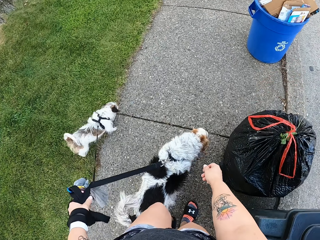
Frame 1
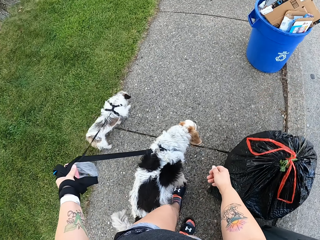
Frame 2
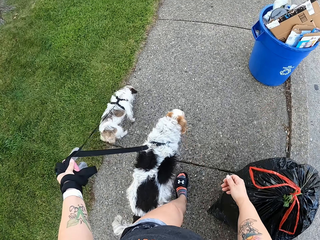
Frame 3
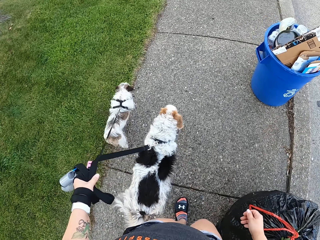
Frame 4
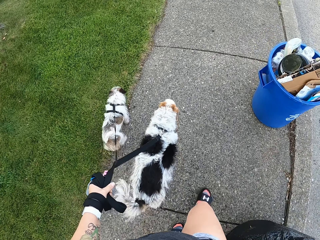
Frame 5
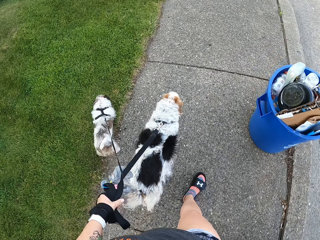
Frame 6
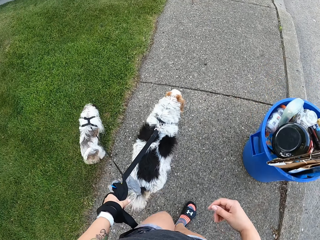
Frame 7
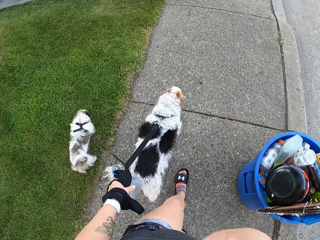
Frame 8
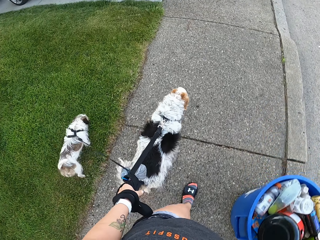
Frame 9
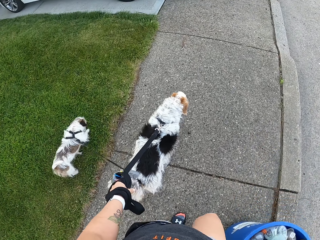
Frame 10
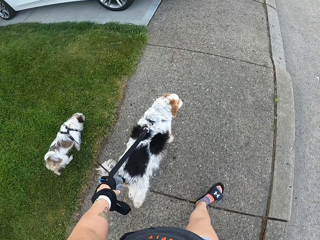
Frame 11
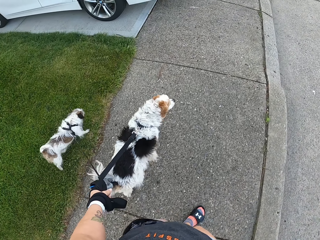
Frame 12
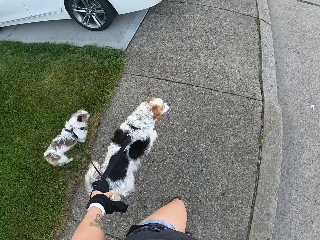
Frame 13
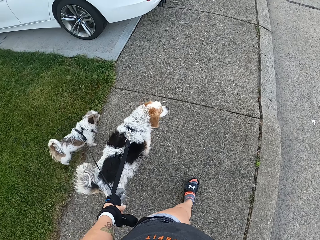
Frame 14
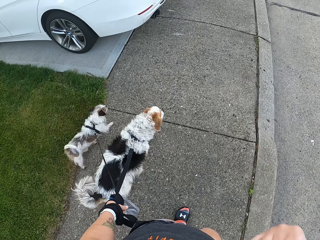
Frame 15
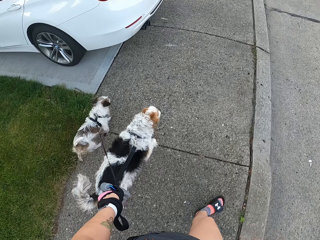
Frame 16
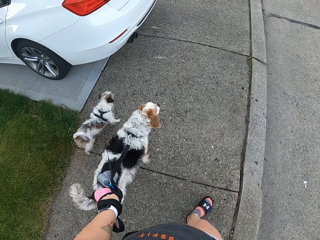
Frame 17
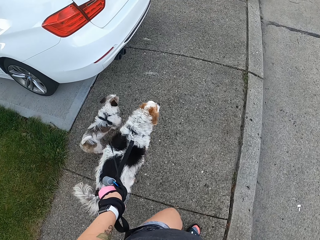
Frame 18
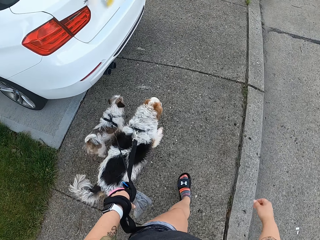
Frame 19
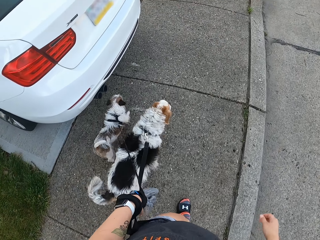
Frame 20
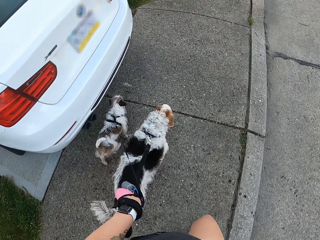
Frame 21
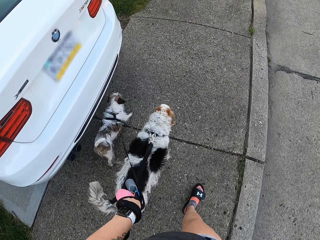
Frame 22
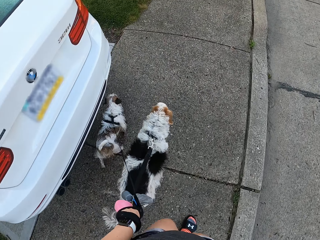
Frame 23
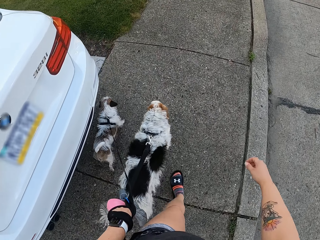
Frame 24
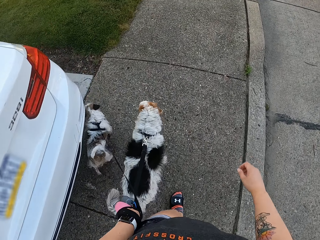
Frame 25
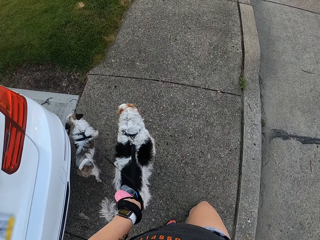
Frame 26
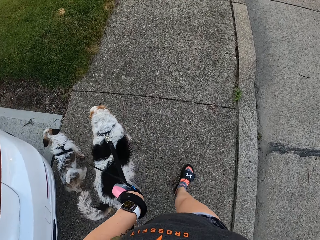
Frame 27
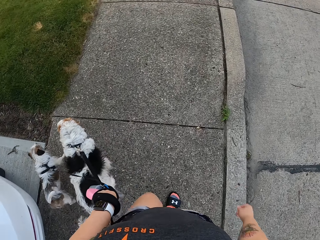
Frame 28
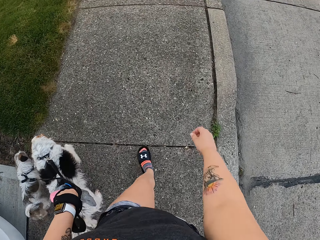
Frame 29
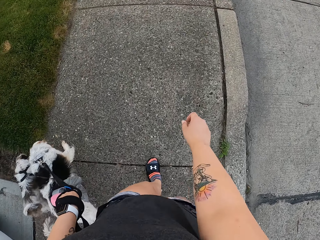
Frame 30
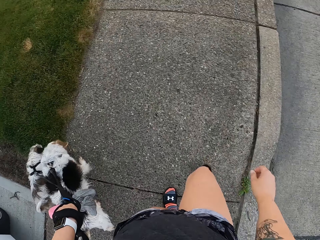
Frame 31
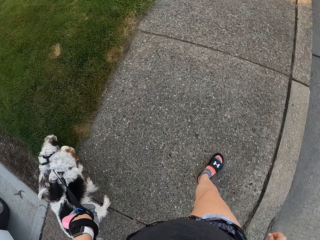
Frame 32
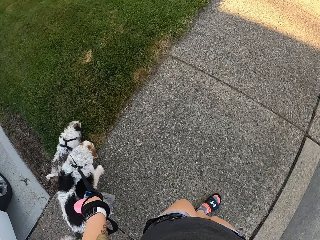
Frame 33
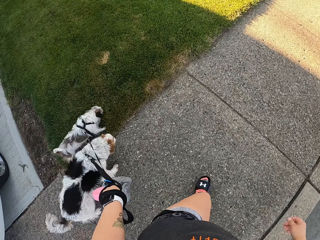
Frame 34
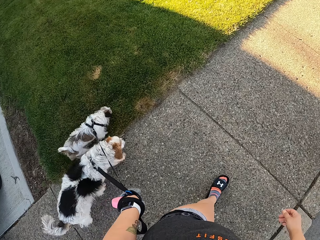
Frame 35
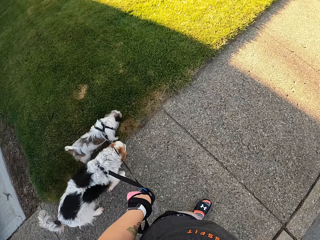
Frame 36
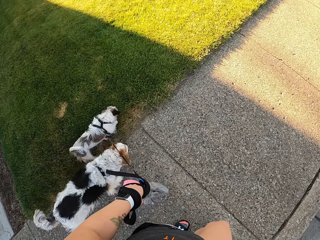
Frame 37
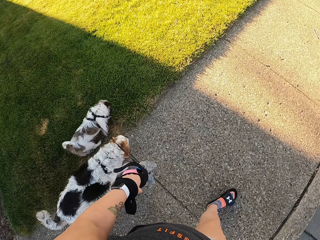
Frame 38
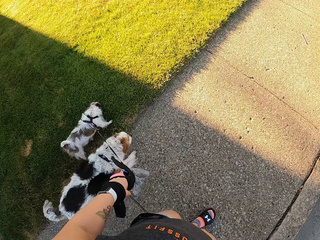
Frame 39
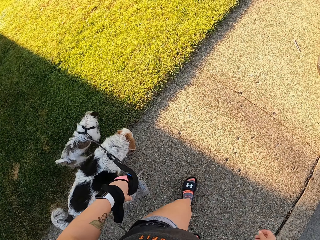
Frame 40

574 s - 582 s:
The camera wearer holds something. They walk the dogs on the sidewalk.

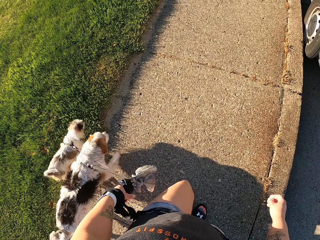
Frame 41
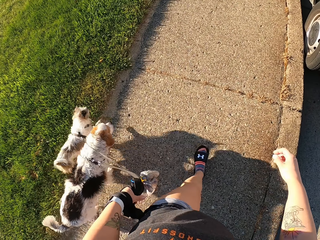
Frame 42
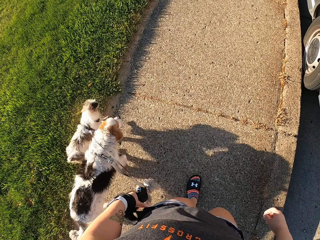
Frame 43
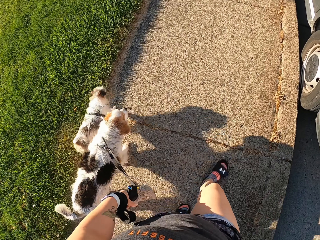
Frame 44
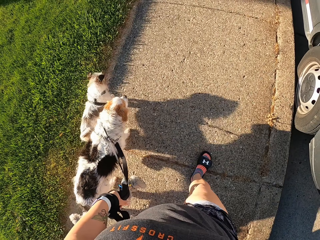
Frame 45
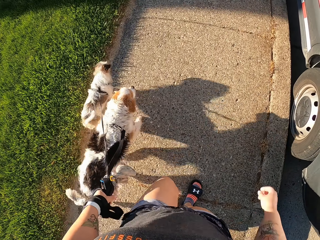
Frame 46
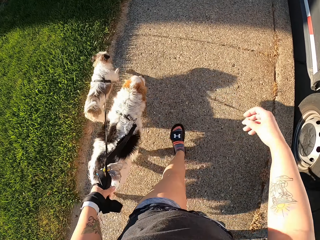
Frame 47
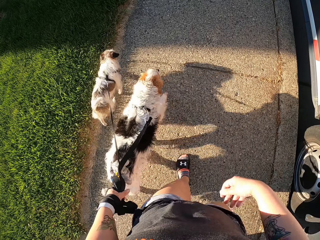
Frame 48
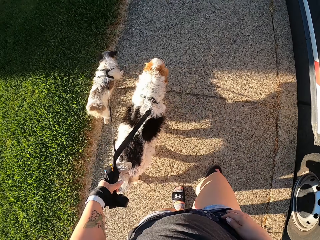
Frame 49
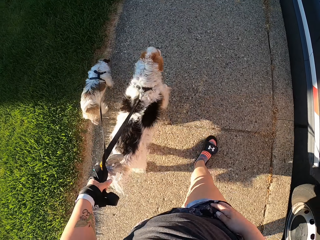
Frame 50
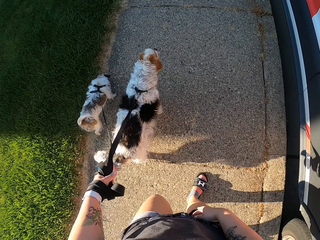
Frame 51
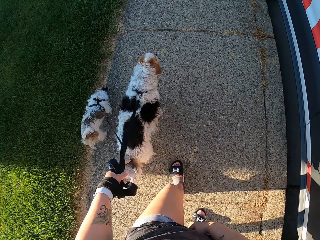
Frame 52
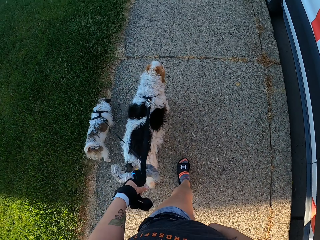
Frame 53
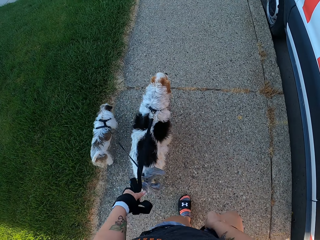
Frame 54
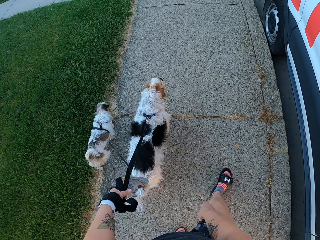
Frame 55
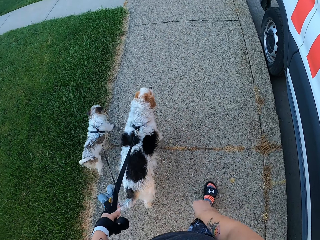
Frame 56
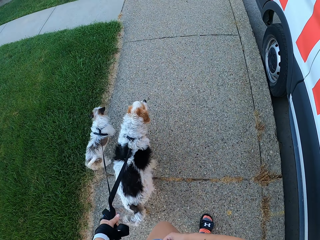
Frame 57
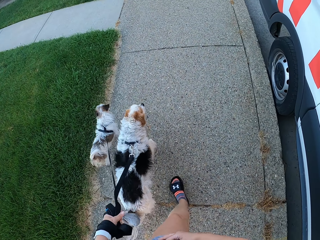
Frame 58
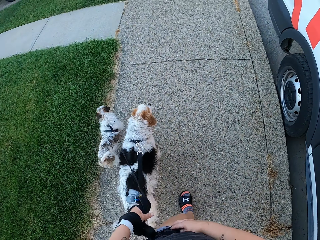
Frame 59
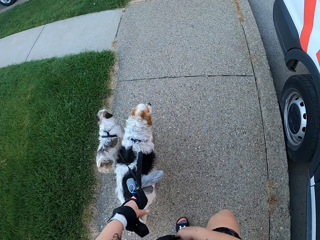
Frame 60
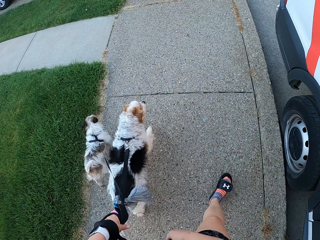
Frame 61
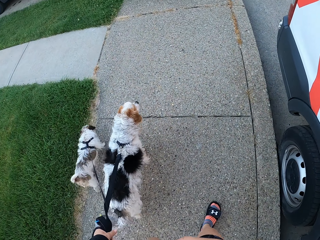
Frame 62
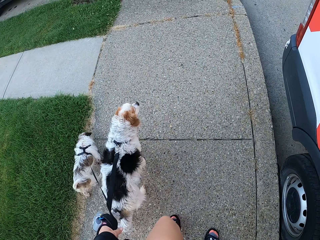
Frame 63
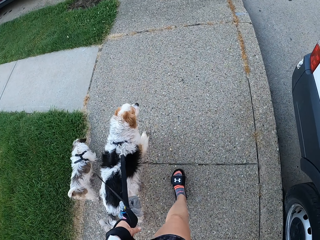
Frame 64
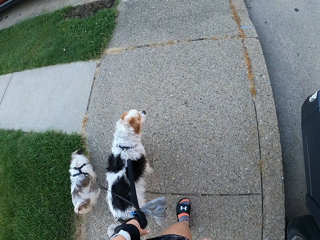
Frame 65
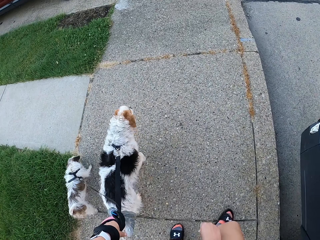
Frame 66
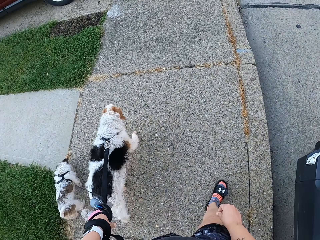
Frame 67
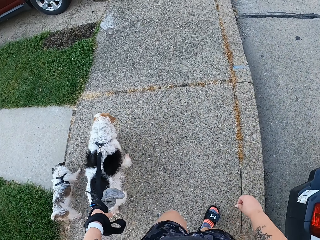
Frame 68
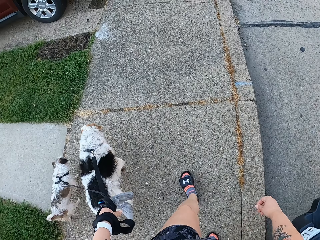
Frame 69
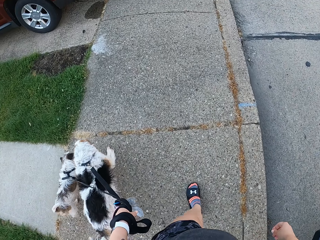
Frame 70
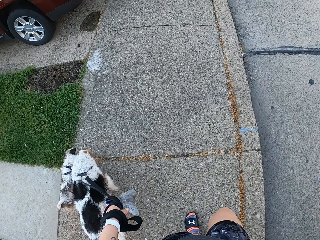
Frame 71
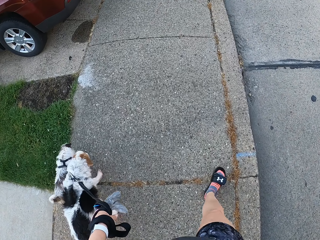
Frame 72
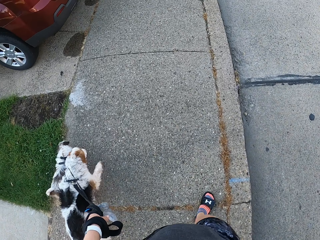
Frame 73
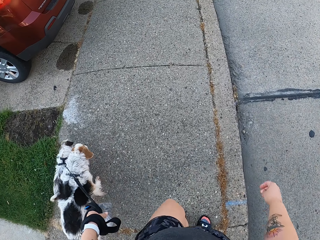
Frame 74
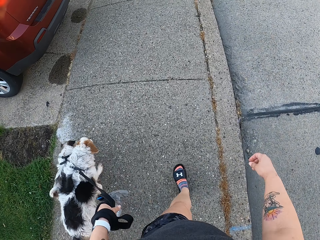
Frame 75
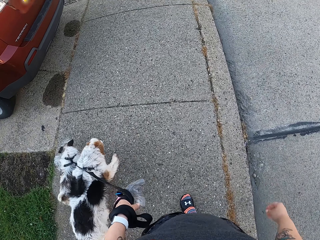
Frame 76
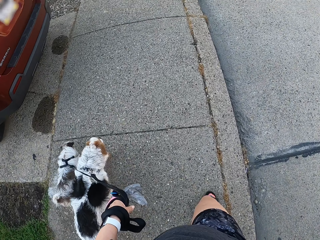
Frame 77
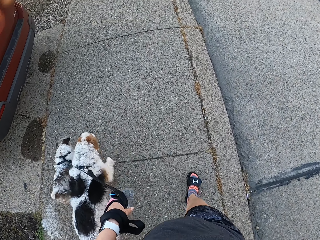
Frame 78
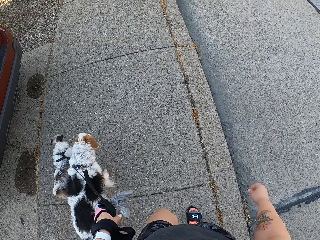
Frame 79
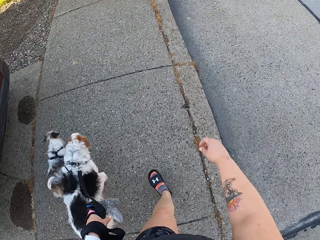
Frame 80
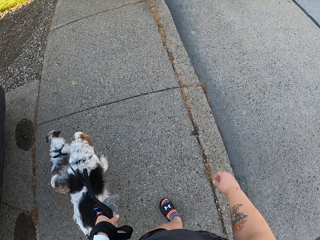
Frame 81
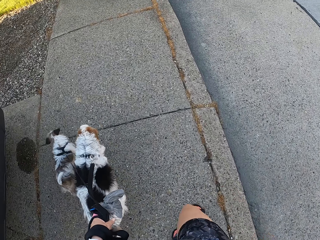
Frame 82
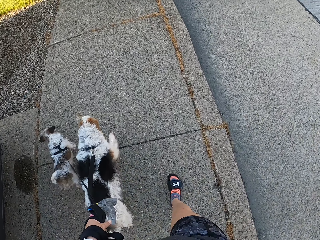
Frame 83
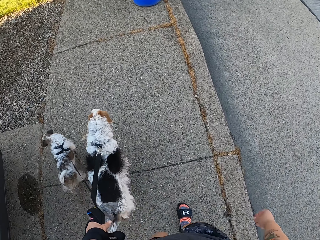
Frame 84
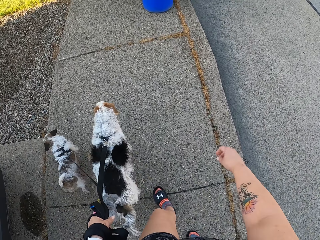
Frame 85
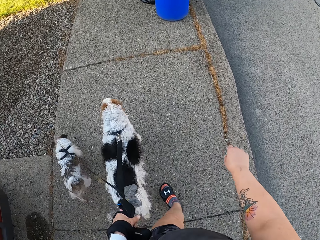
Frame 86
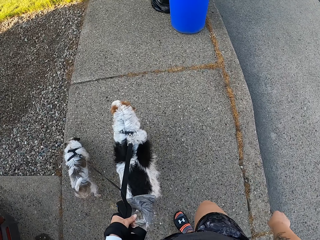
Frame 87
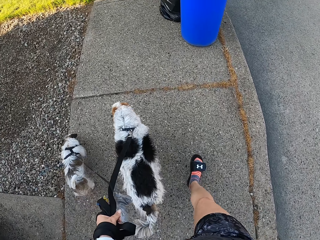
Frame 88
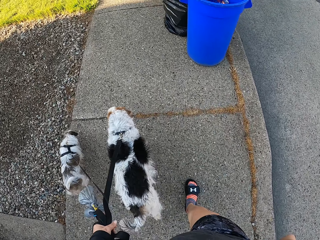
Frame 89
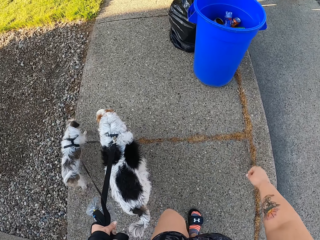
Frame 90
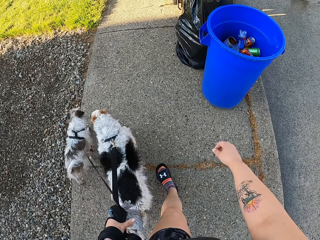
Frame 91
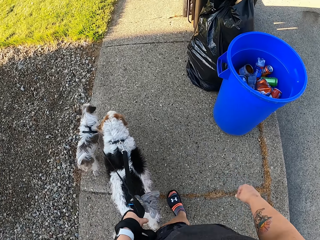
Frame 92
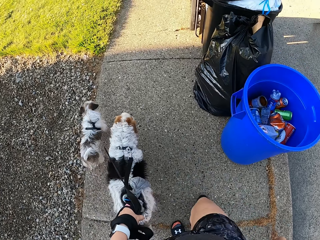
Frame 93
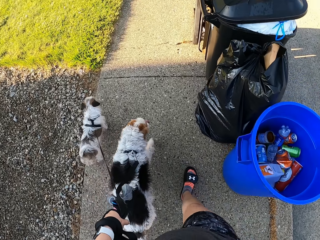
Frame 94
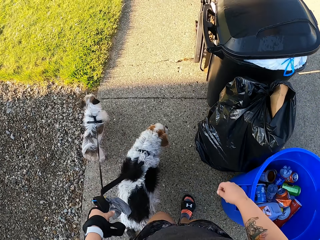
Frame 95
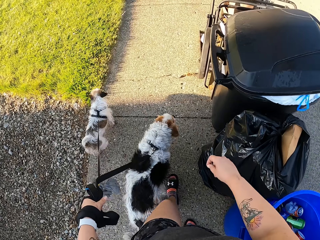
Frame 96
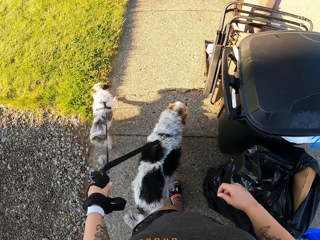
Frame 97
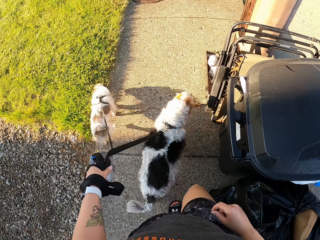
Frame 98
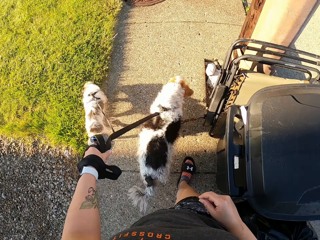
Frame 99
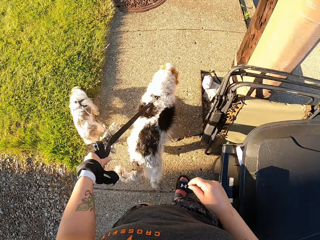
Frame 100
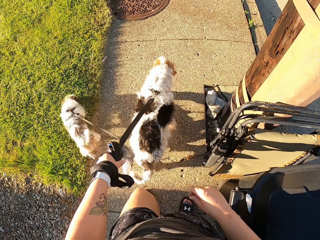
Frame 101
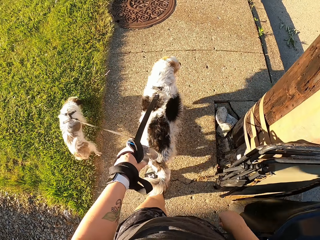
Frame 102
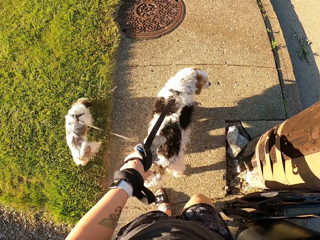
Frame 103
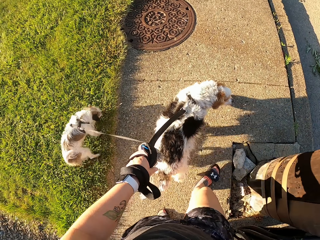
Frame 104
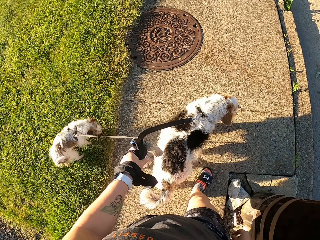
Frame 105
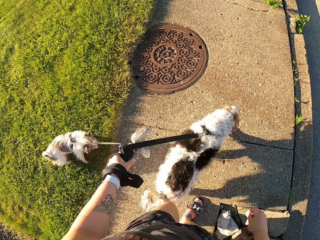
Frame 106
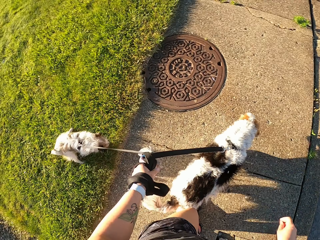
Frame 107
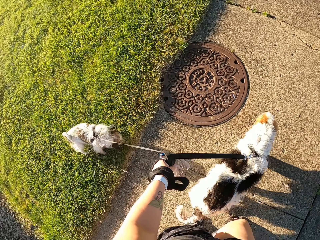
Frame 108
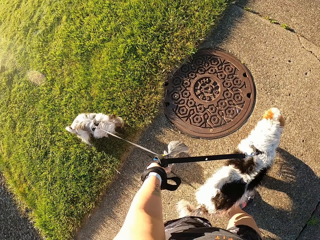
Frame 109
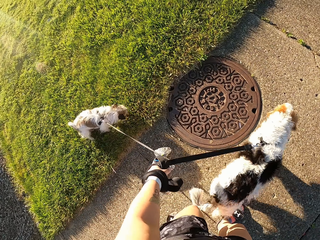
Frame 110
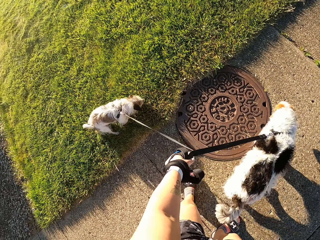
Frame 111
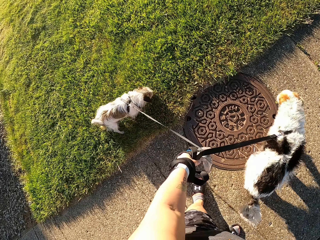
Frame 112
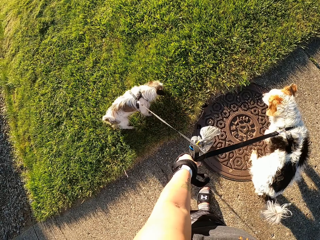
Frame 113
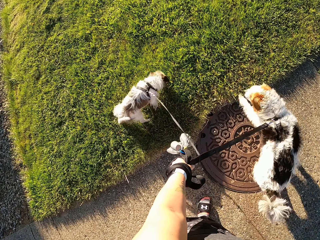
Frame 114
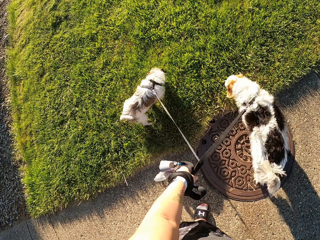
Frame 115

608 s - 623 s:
The camera wearer touches her booty shorts. She walks the dogs on the sidewalk. She walks both dogs.
